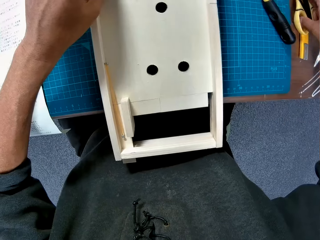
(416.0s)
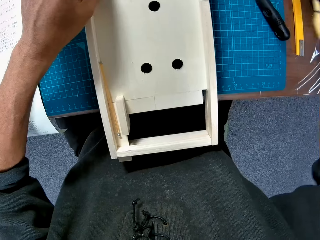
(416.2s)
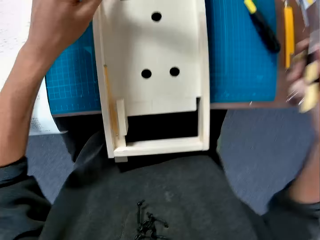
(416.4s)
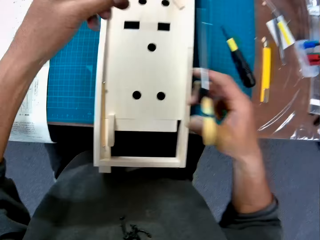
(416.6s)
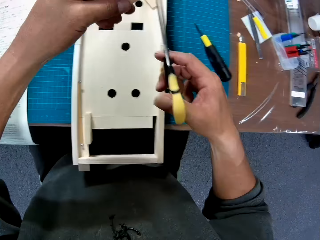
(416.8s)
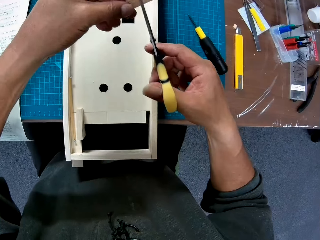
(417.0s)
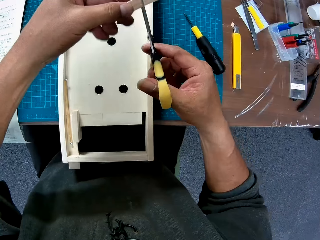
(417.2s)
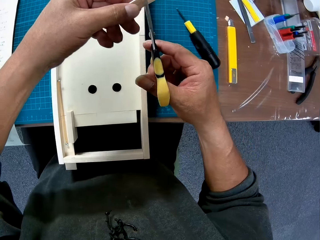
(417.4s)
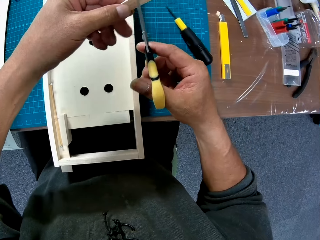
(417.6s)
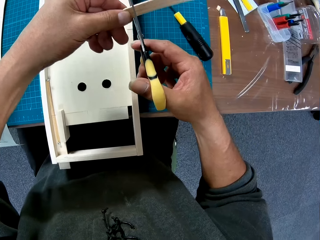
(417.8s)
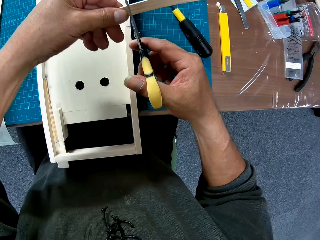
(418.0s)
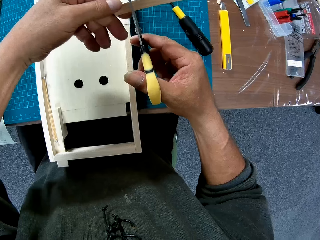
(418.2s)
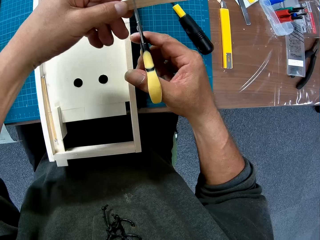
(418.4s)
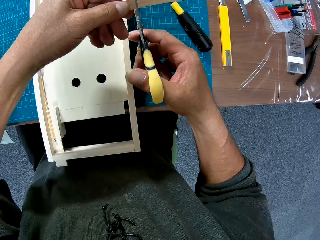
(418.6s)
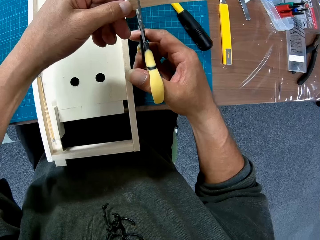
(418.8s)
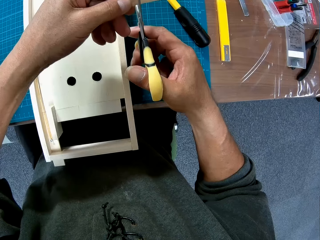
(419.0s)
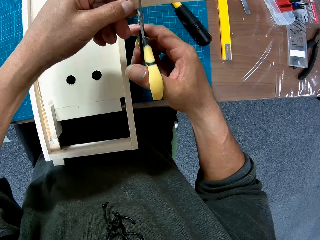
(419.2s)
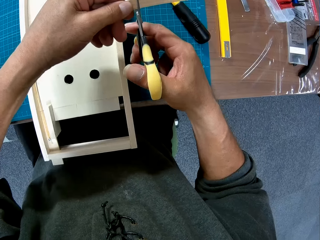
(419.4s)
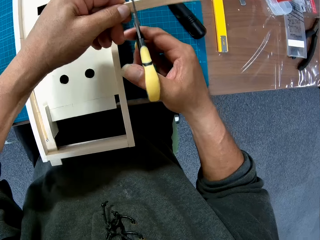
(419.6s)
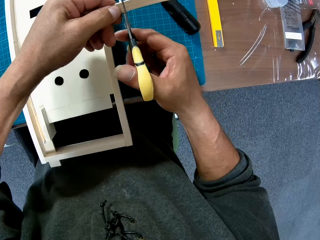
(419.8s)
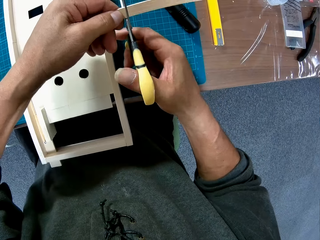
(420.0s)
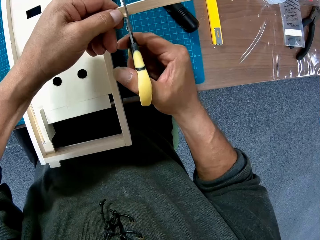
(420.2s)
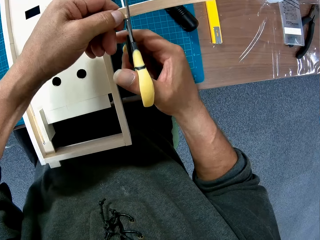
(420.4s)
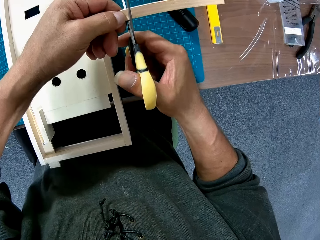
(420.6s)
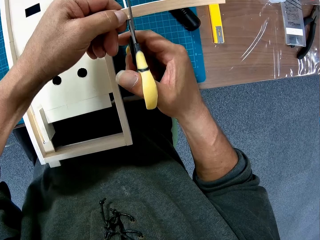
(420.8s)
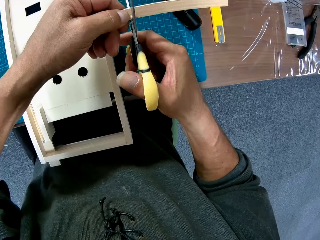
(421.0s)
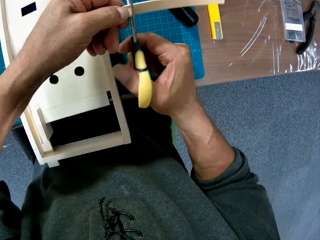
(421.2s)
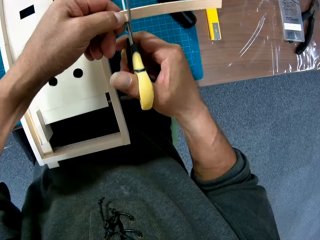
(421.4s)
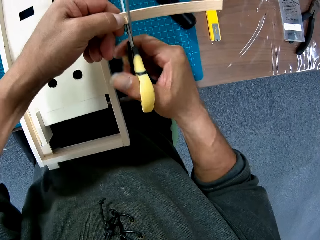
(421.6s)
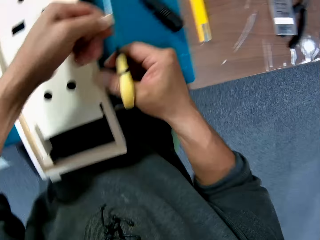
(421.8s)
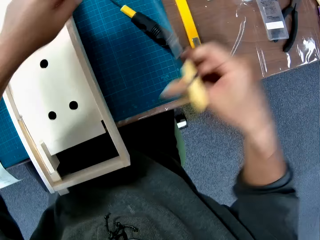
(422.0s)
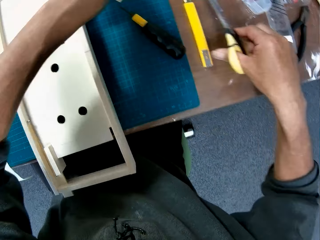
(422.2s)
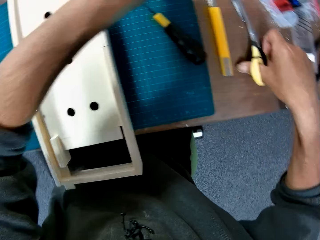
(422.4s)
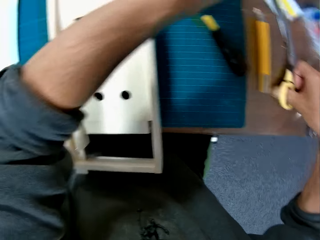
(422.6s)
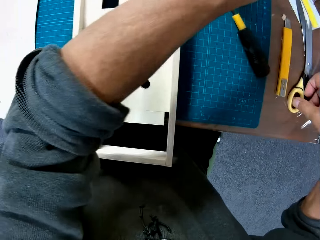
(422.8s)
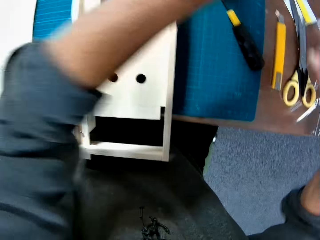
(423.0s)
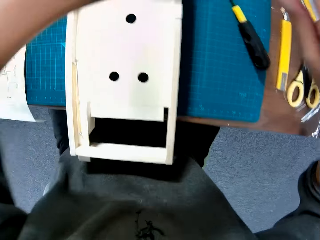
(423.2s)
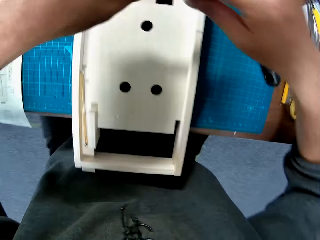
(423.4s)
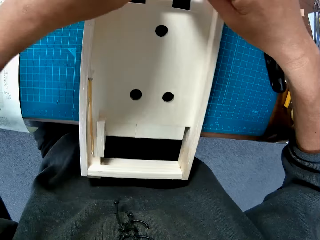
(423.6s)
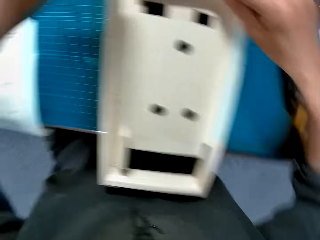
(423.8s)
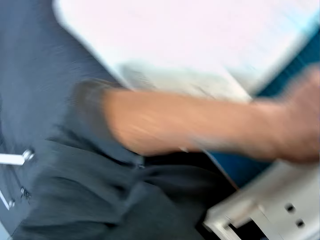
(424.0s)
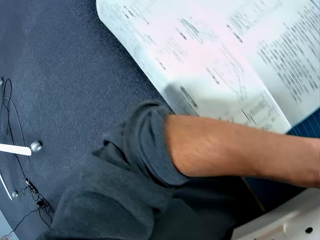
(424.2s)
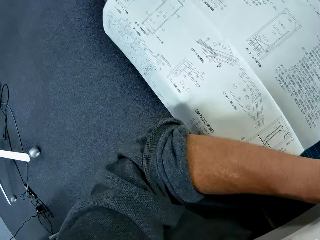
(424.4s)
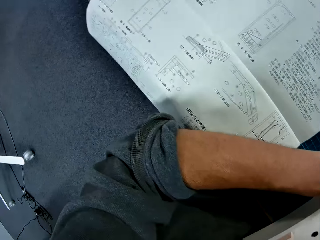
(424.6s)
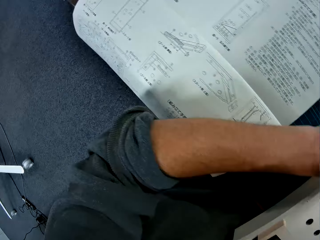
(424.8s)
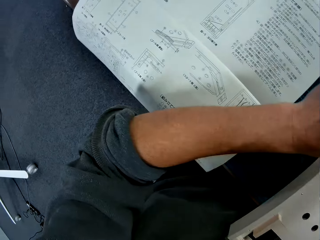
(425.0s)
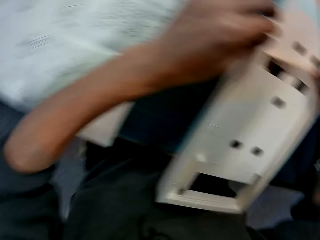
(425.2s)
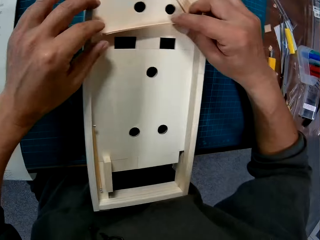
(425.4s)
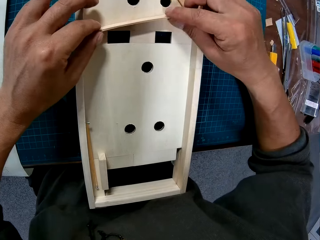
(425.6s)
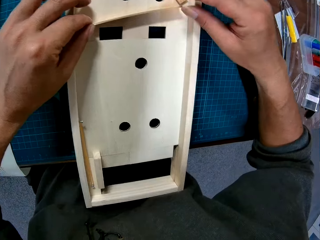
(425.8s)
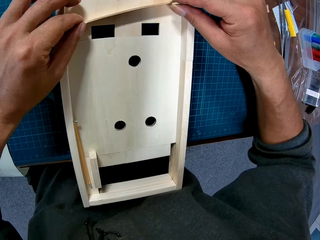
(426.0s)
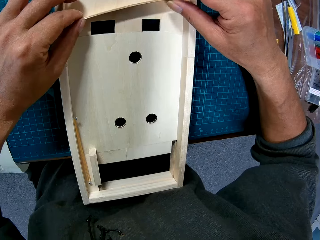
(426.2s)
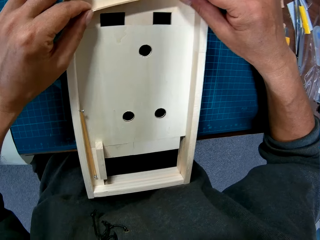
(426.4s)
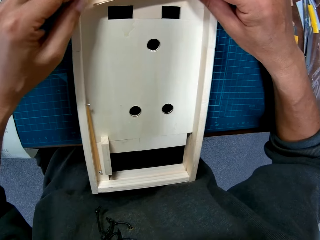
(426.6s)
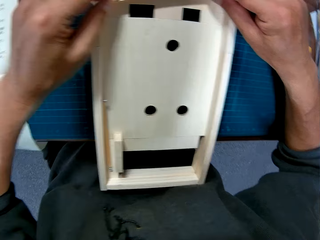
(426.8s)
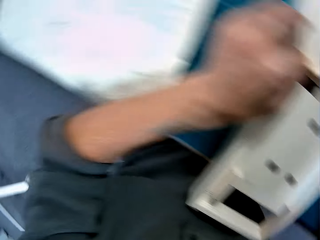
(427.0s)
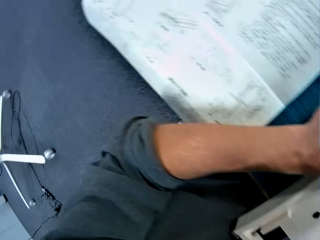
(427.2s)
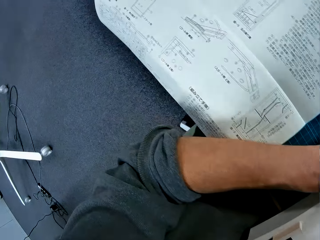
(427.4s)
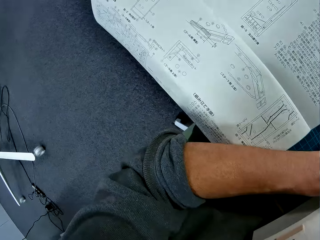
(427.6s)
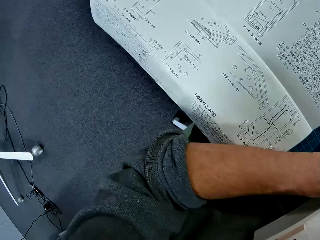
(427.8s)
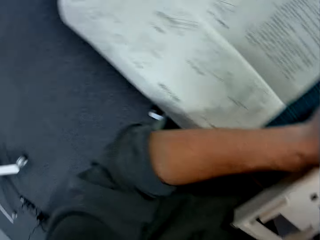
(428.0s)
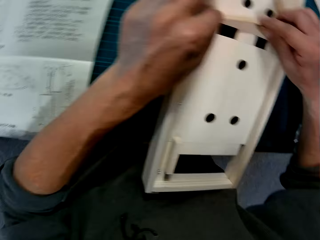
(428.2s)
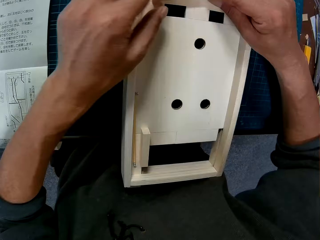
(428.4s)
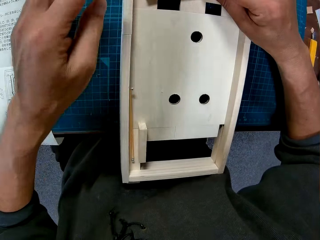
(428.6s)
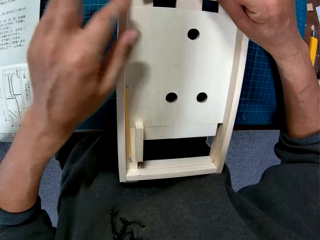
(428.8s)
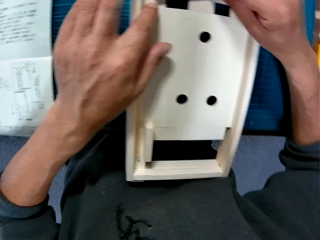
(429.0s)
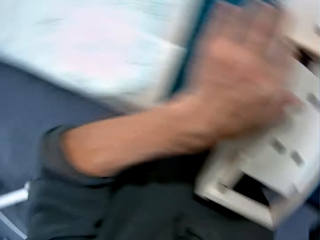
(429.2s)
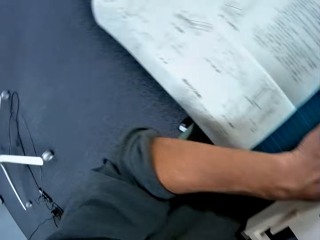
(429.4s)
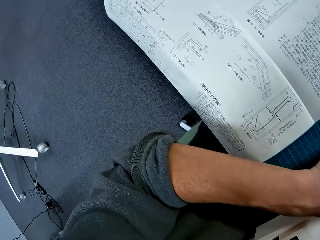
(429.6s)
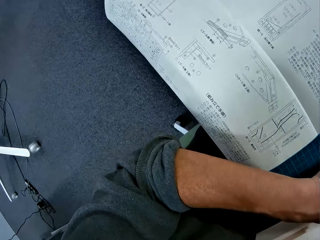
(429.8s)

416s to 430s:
The camera wearer picks up the scissors from the table with his right hand. He cuts the stick with the scissors in his right hand. He drops the scissors on the table with his right hand. He places the stick in the wooden component with both hands.

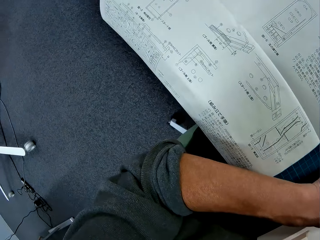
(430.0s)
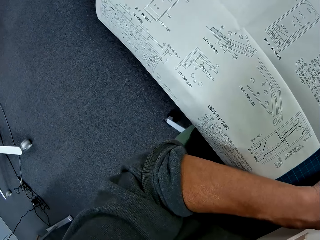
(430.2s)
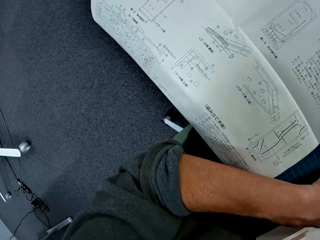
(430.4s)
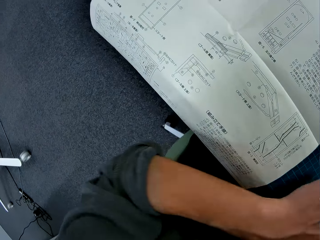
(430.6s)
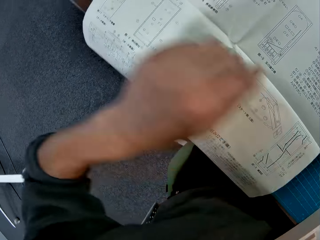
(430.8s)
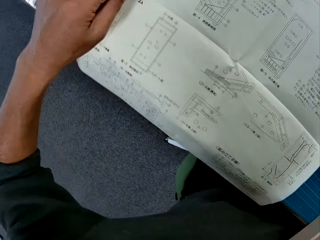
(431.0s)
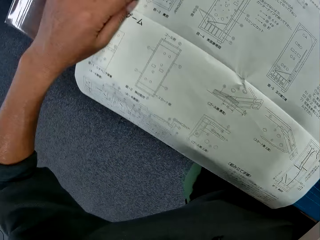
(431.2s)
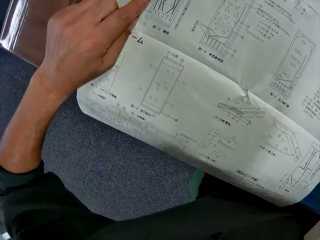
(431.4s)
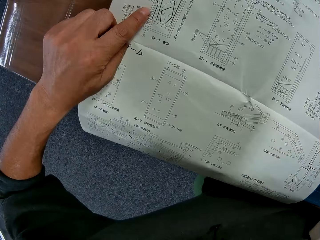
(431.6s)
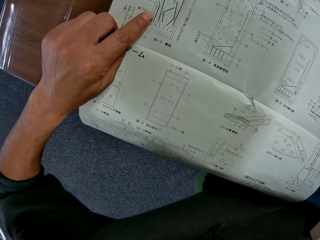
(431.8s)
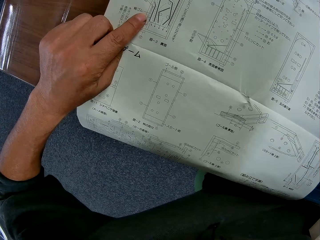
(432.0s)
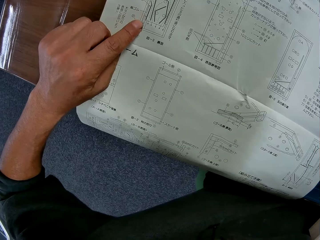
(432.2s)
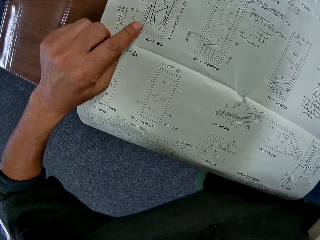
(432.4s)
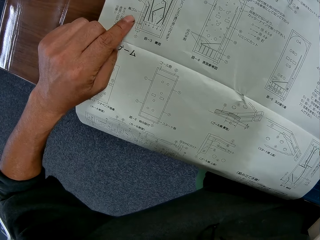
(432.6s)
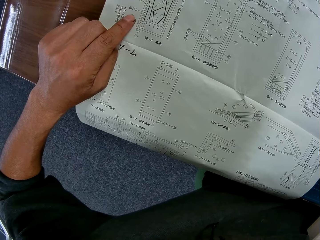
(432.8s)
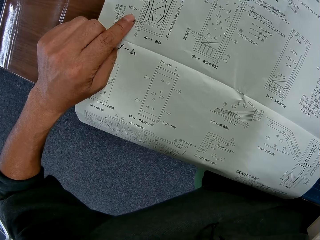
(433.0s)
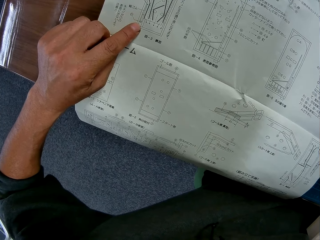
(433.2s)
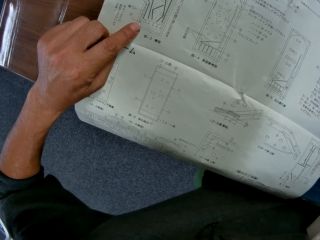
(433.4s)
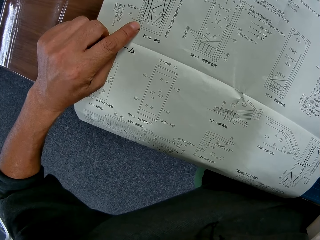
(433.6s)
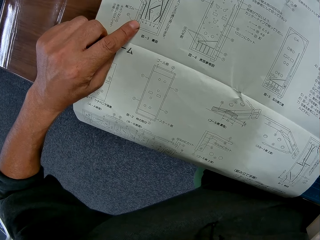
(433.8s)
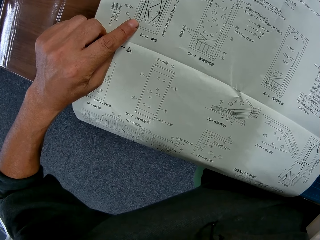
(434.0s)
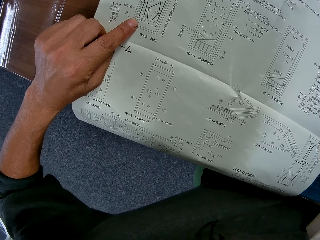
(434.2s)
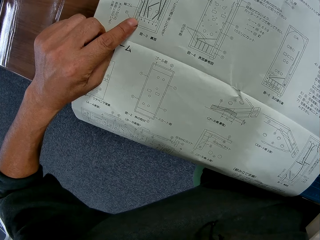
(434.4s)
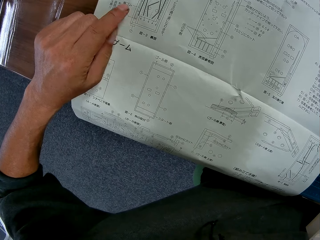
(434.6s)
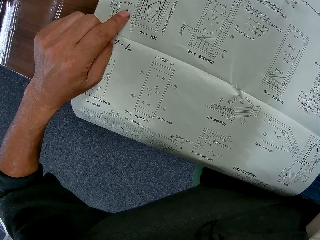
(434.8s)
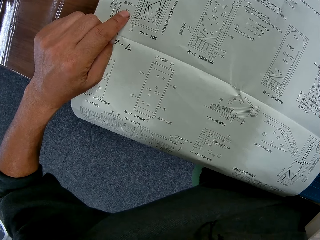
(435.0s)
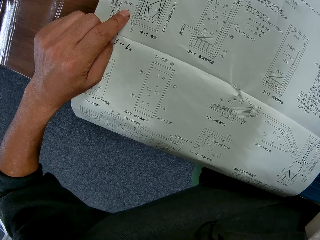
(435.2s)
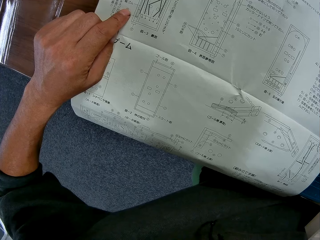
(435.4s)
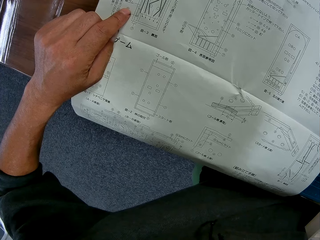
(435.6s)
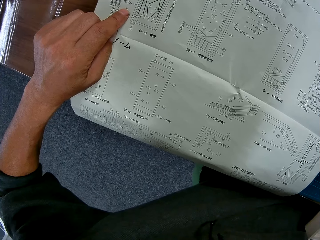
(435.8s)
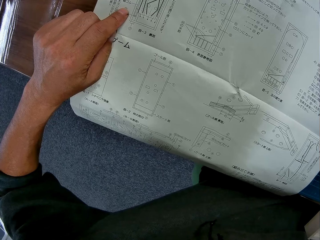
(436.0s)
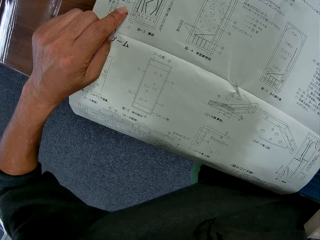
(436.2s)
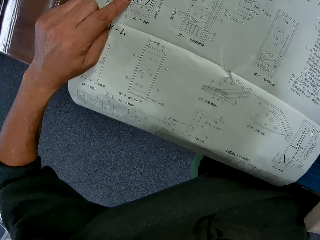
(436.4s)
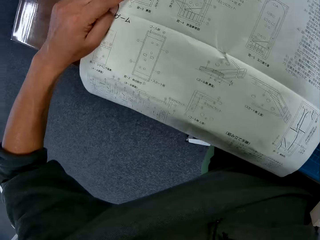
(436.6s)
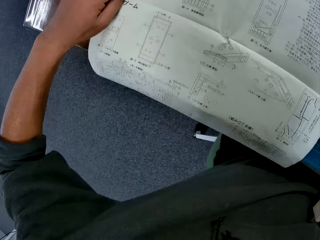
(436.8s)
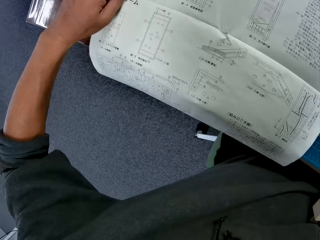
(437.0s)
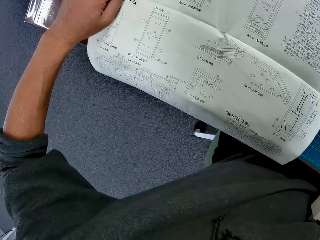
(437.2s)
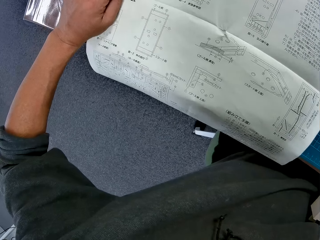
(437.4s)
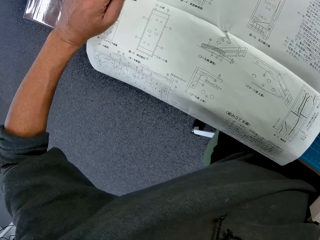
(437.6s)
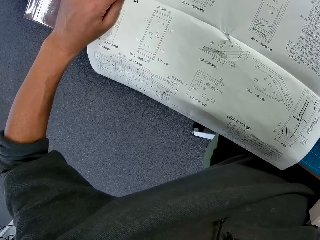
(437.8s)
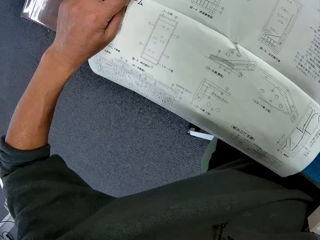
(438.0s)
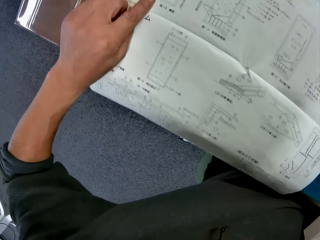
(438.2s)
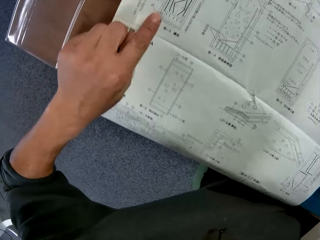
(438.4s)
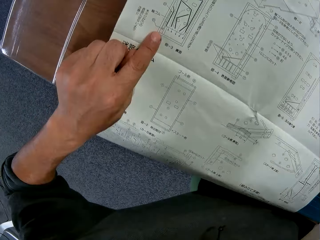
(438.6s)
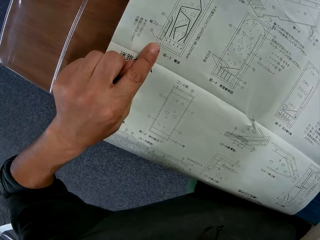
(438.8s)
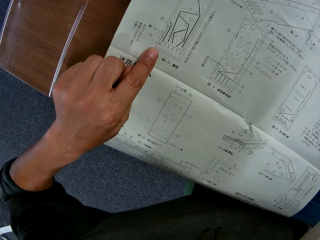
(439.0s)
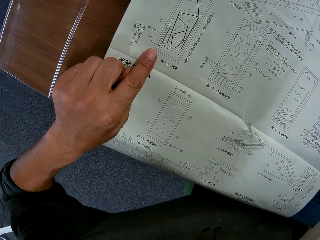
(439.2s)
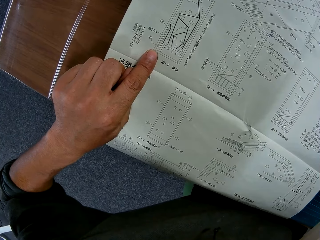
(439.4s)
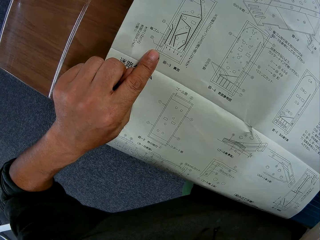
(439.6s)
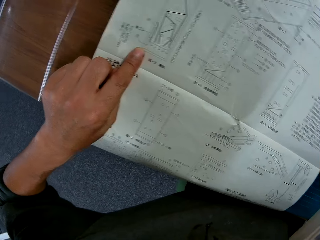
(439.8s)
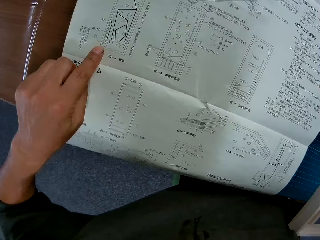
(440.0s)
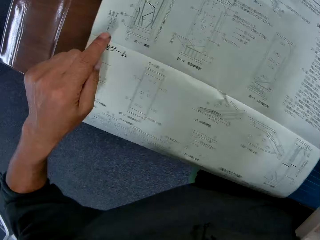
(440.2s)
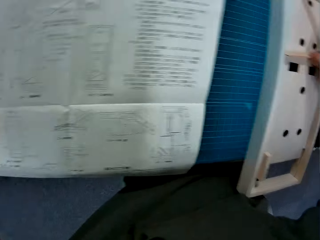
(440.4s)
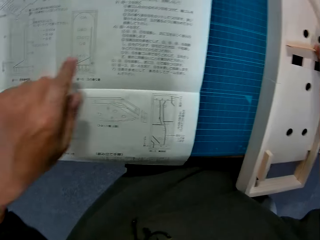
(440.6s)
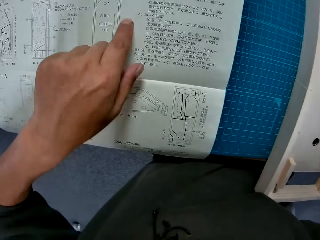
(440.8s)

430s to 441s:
The camera wearer touches the instruction paper with his left hand. He reads the page.
